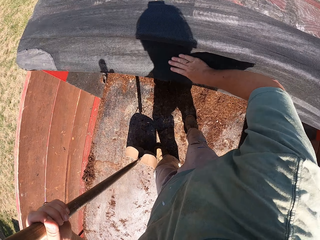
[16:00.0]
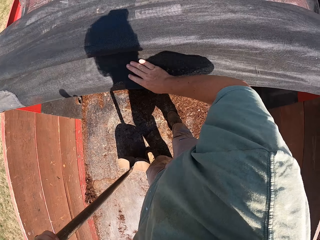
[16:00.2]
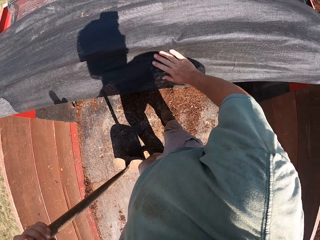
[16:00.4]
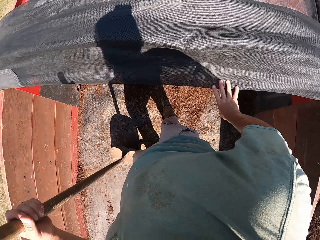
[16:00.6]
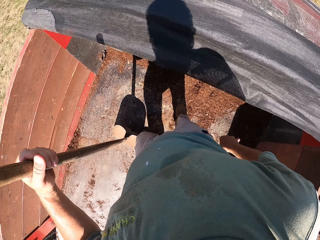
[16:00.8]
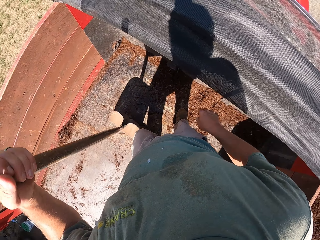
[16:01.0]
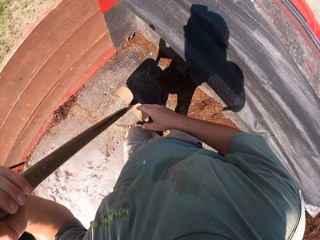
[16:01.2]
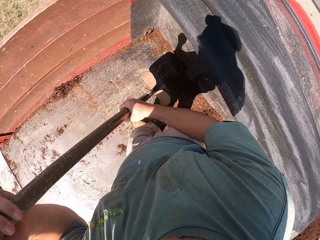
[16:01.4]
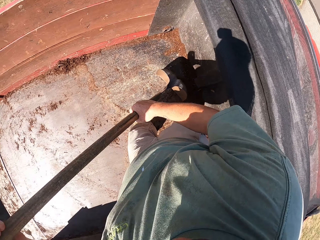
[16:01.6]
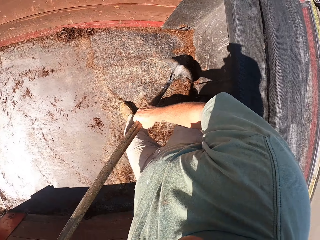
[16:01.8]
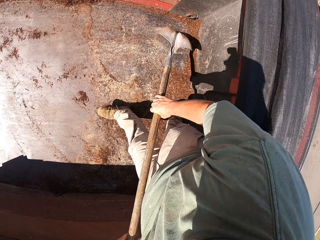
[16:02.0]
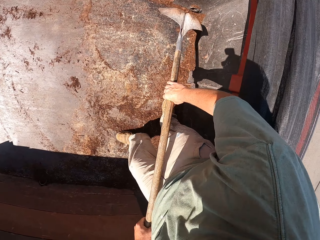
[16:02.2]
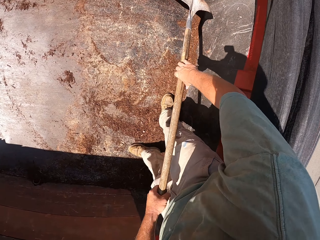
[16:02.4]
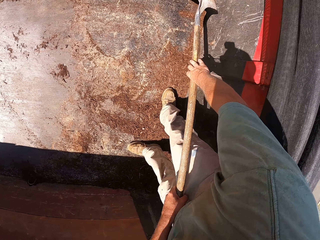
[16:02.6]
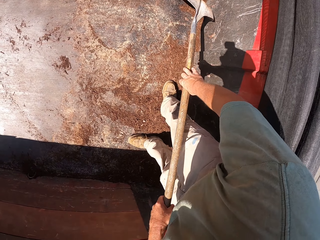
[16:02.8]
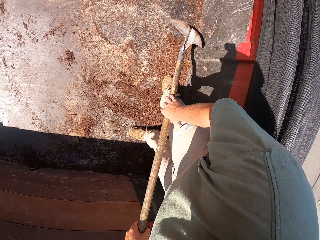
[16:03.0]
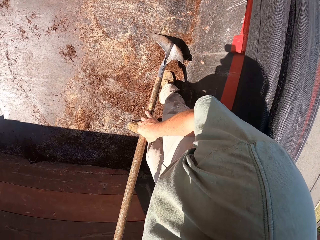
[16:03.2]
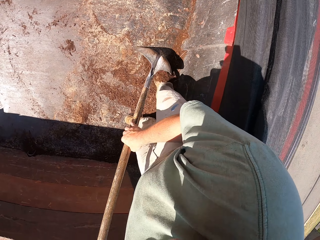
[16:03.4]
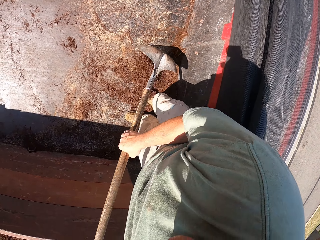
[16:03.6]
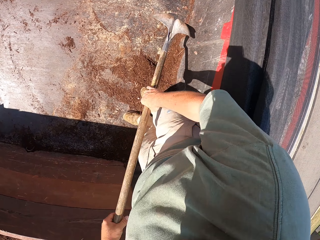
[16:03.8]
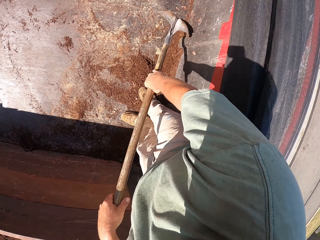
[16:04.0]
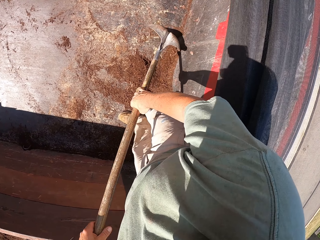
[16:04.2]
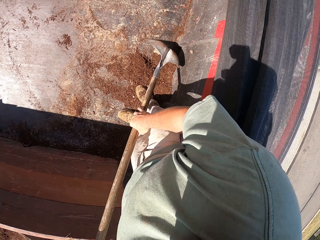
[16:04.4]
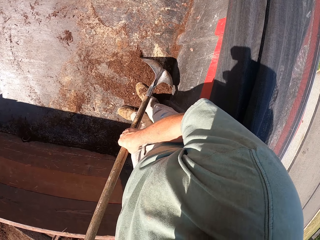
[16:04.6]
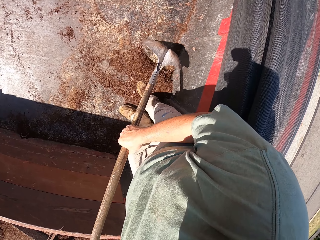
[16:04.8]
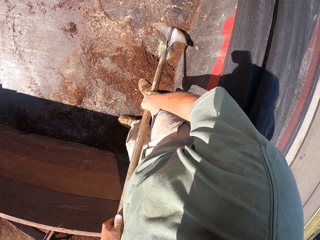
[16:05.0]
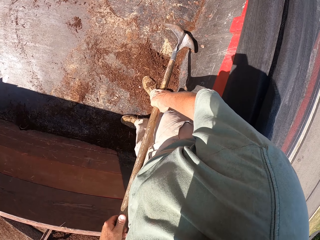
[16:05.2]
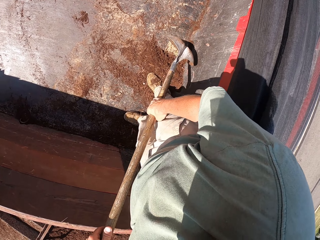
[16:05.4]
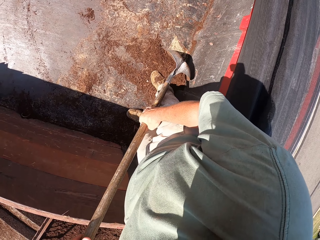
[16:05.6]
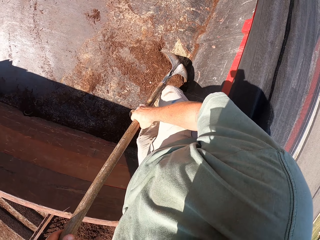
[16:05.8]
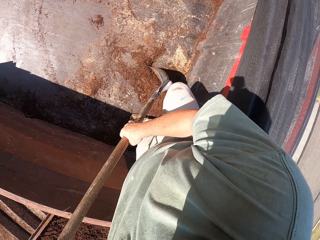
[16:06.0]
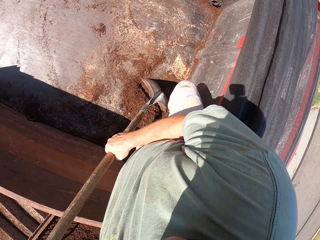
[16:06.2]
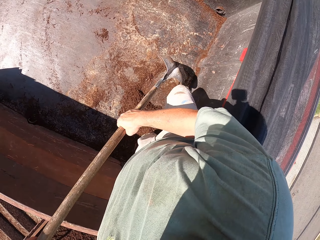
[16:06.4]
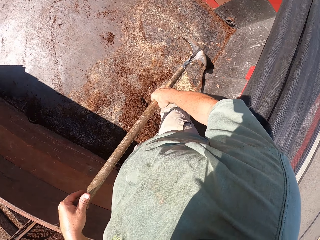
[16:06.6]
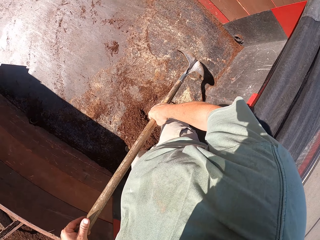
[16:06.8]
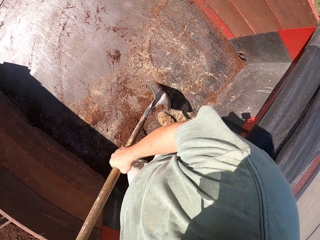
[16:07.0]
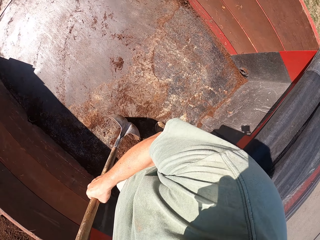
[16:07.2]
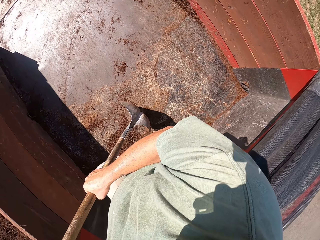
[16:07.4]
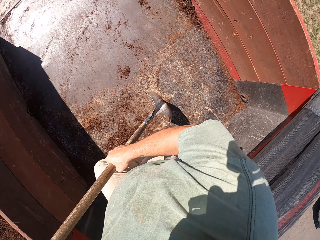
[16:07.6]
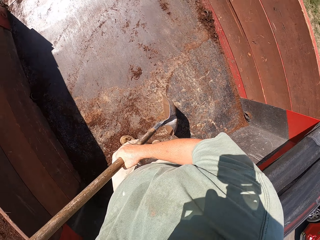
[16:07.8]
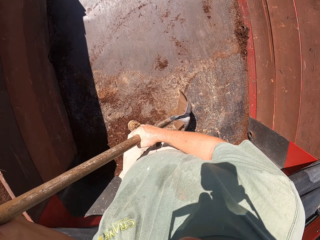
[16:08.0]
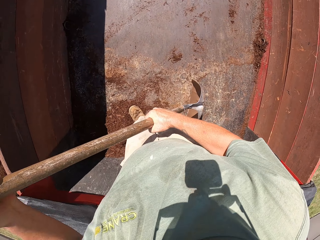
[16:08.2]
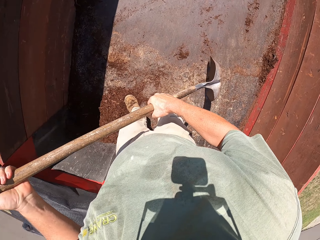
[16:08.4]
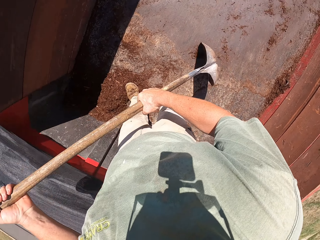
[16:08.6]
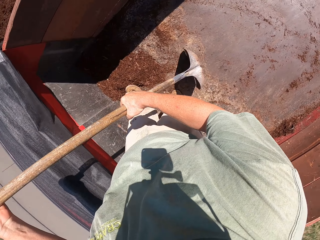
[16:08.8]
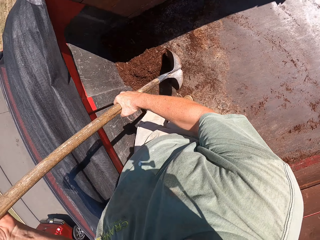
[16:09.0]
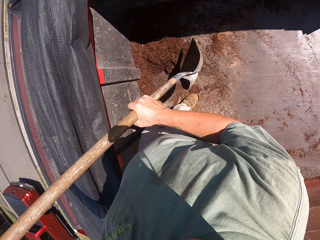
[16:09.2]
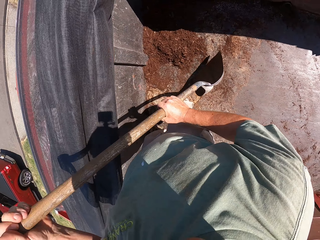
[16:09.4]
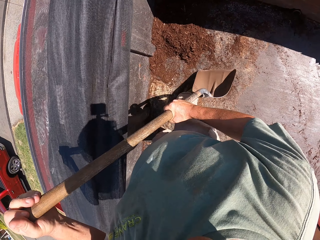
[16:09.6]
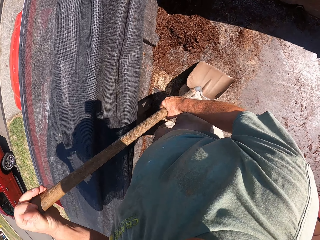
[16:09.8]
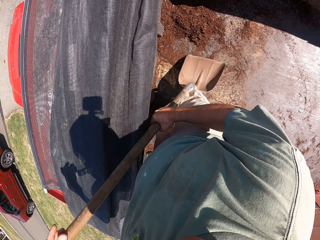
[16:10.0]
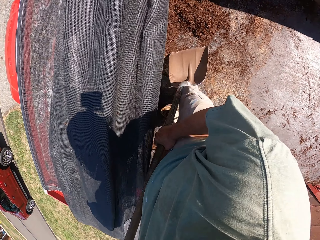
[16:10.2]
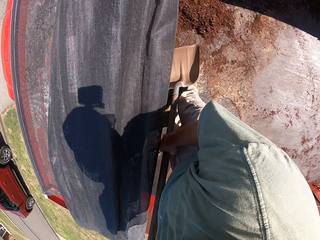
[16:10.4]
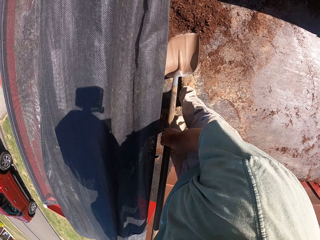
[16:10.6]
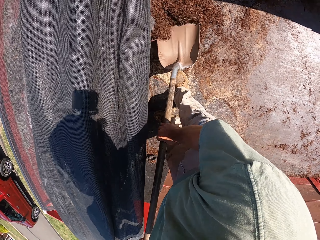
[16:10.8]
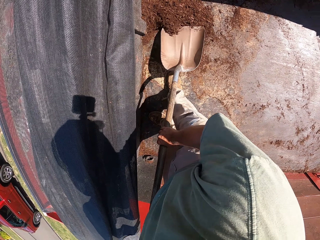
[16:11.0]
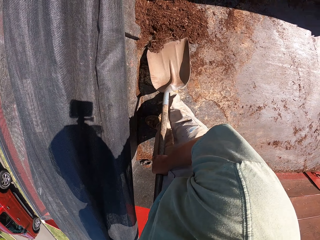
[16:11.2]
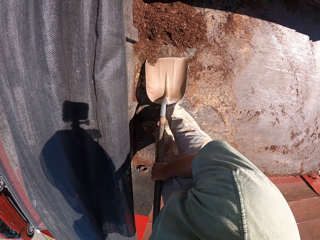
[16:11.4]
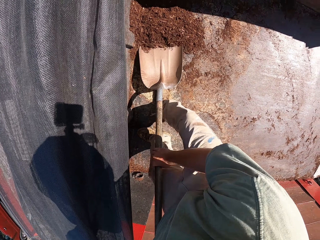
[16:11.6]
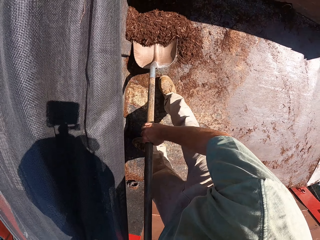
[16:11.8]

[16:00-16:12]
The camera wearer collects the remaining soil on the vehicle.

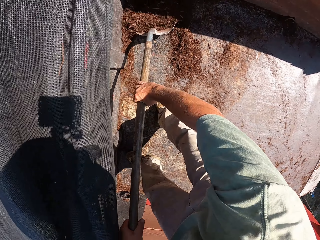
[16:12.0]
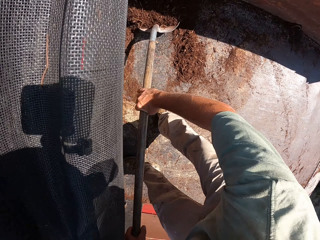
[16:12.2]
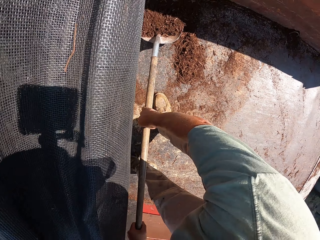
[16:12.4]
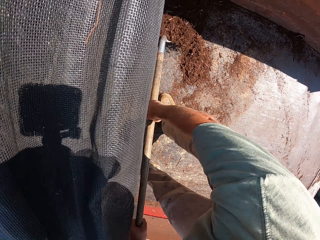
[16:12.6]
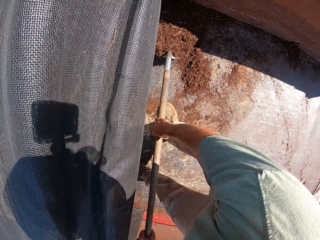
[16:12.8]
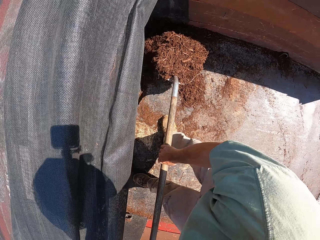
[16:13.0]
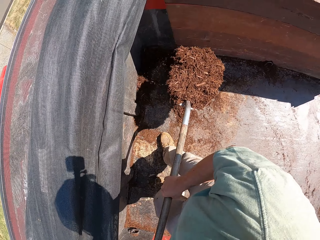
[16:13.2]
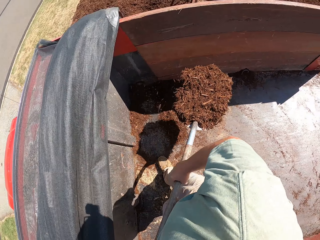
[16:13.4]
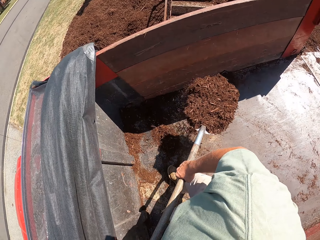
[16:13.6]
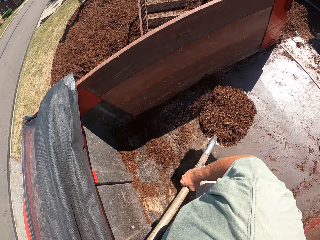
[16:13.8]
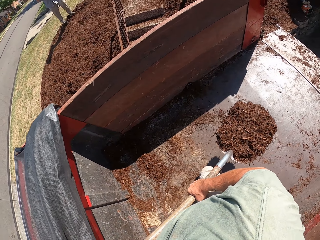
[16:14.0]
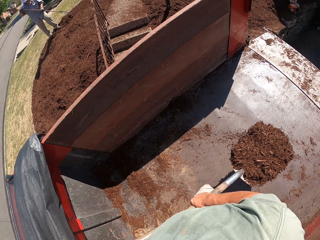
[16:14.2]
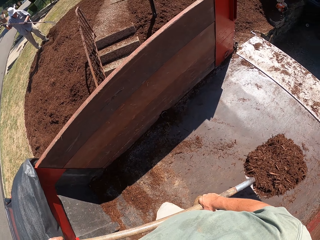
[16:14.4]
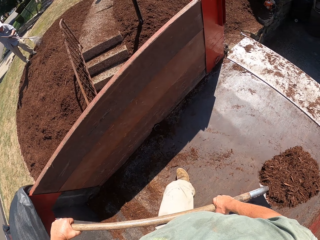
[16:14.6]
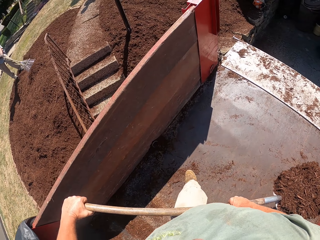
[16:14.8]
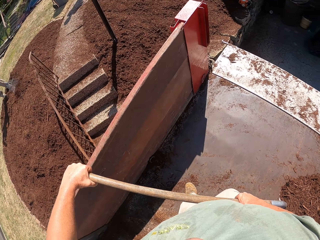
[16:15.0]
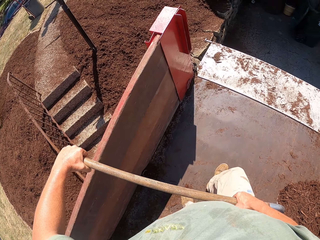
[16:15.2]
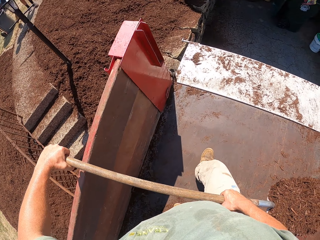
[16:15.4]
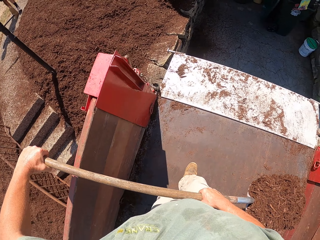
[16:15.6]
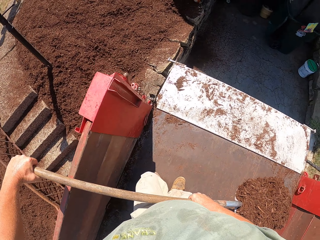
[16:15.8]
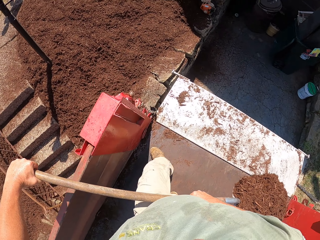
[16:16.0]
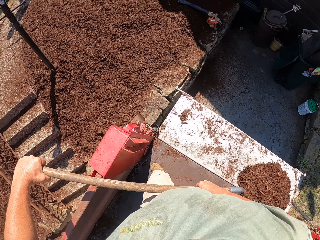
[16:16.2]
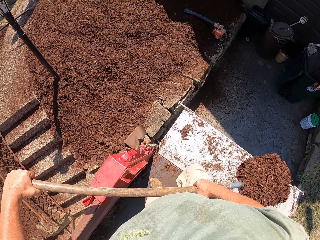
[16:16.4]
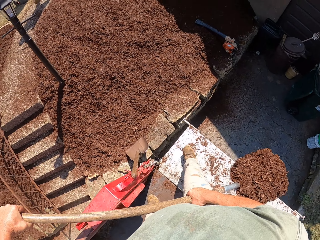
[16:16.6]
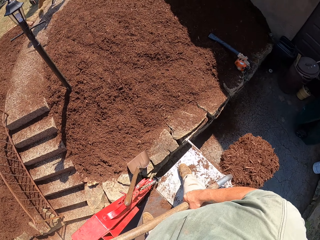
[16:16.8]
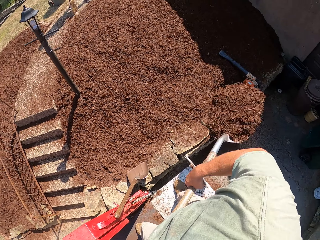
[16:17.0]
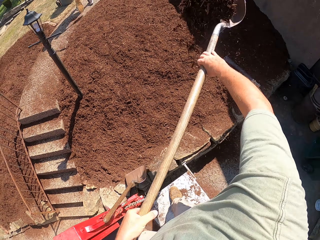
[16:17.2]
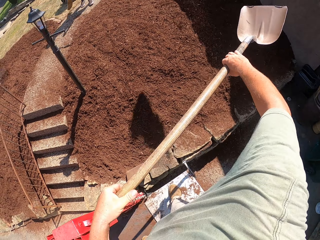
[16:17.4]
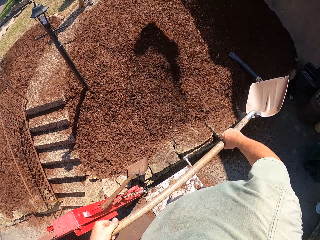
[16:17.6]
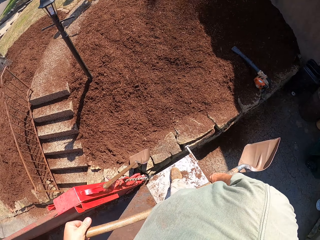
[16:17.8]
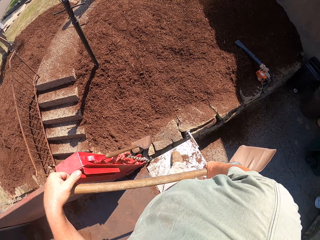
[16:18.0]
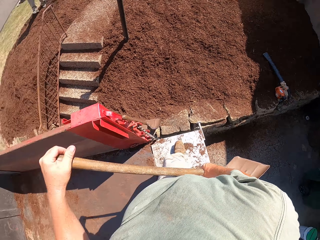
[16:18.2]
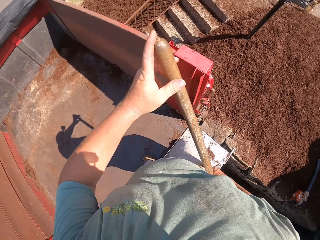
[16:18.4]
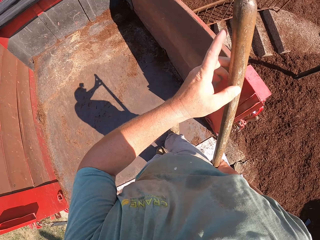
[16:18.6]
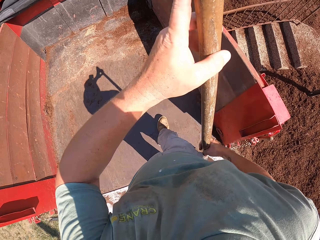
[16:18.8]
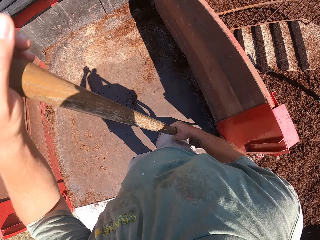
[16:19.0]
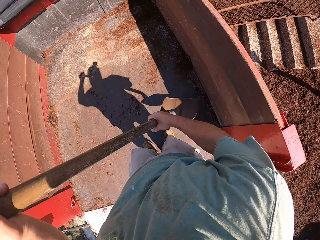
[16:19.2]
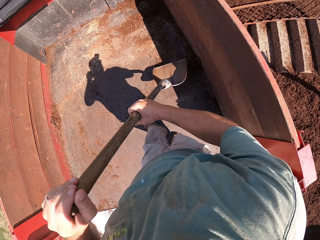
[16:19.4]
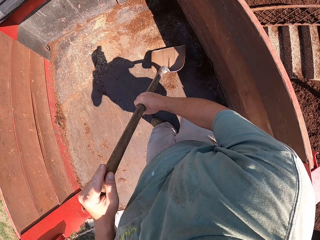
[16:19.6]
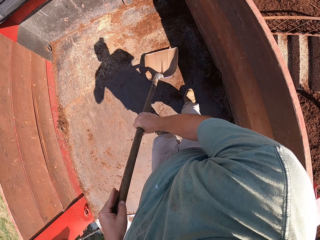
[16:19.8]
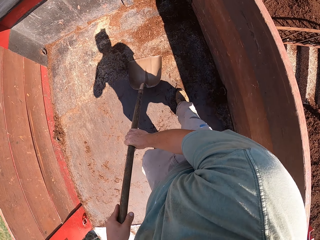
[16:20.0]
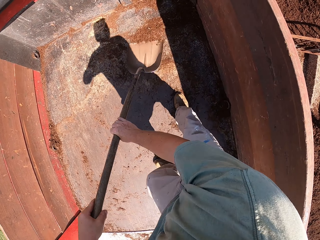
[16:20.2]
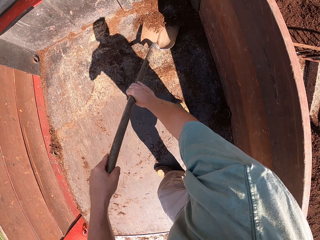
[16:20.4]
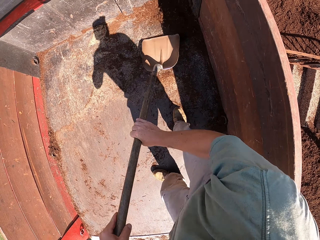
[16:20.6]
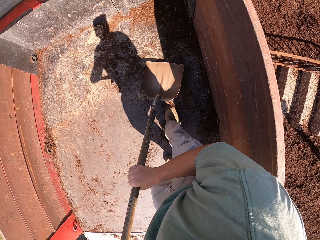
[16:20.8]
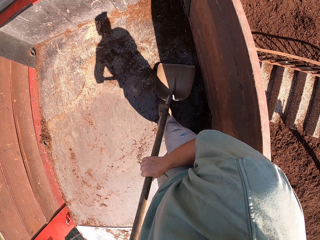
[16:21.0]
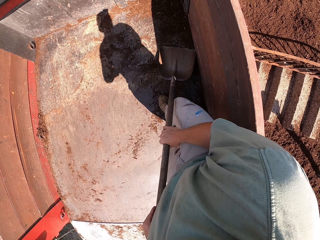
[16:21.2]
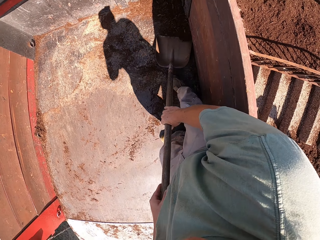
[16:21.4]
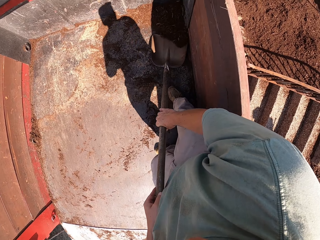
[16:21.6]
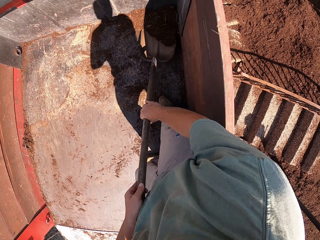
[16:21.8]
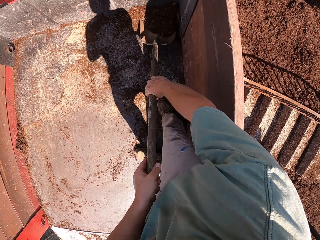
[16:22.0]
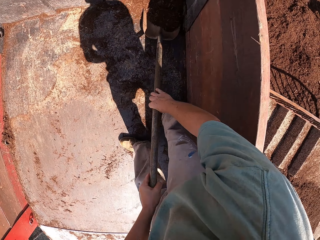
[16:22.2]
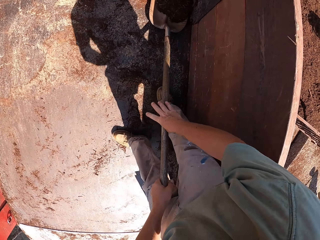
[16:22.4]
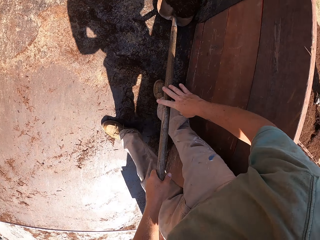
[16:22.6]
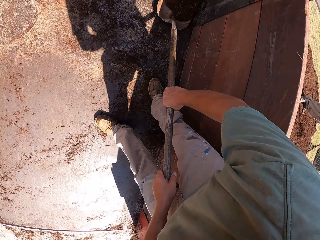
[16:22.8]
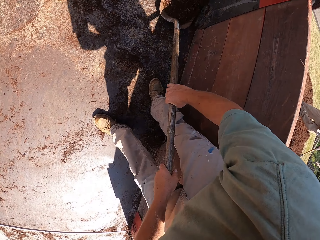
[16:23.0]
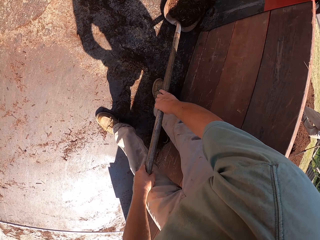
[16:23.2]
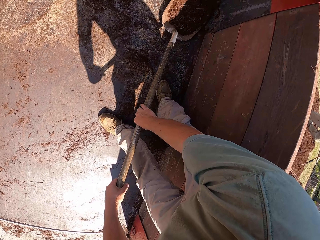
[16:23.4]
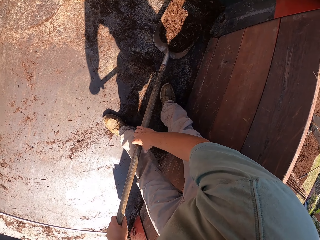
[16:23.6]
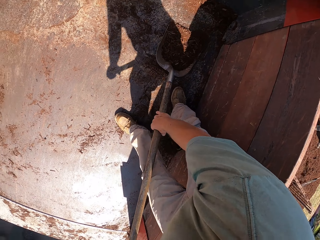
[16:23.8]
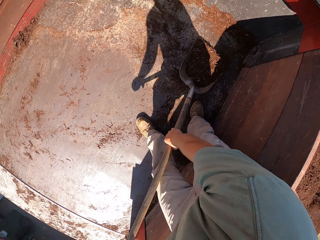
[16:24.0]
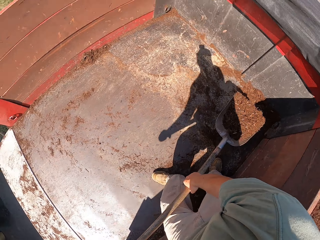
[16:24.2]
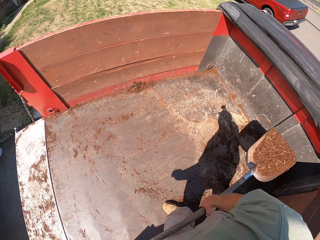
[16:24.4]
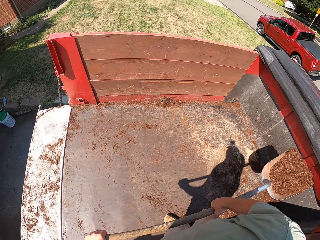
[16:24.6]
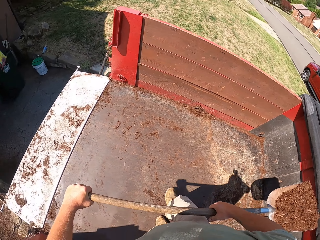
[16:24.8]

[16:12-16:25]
The camera wearer shovels the soil from the back of the vehicle.
